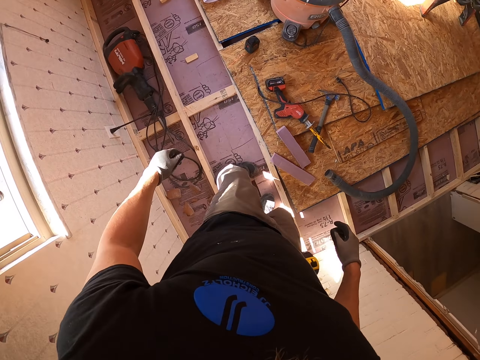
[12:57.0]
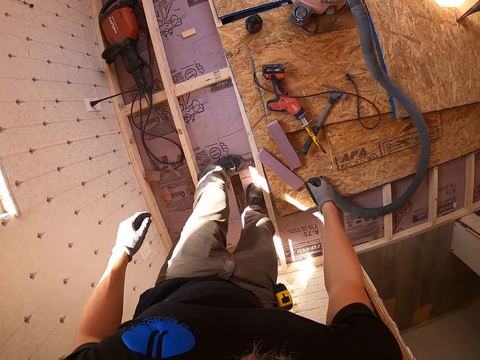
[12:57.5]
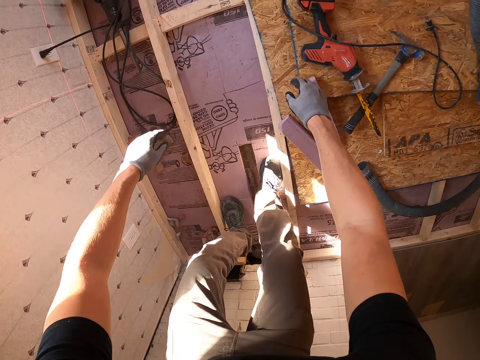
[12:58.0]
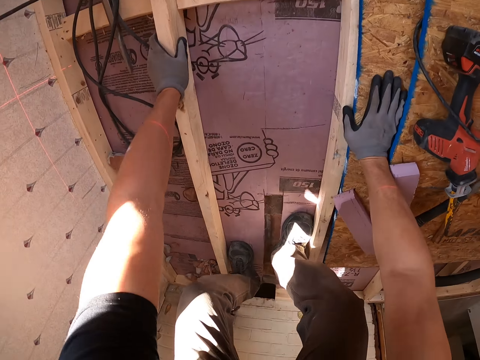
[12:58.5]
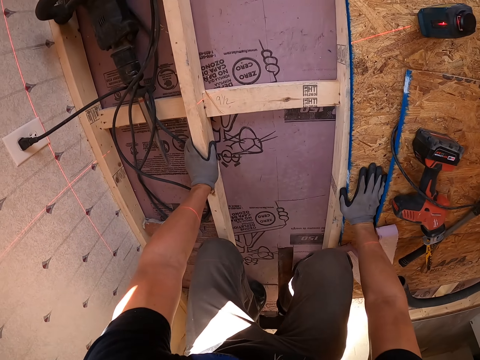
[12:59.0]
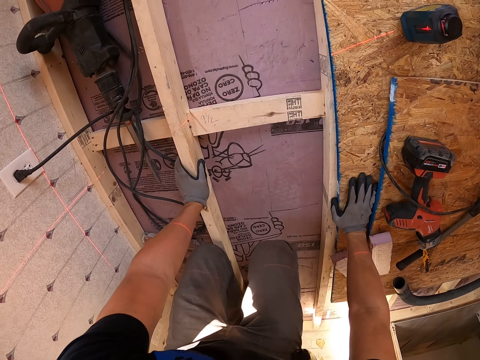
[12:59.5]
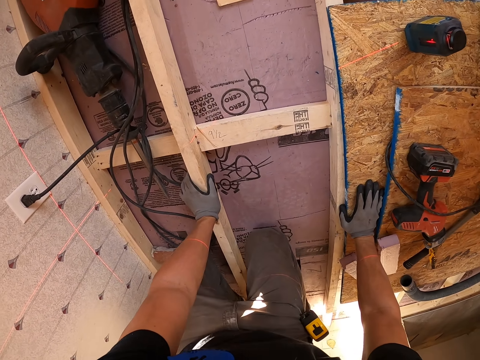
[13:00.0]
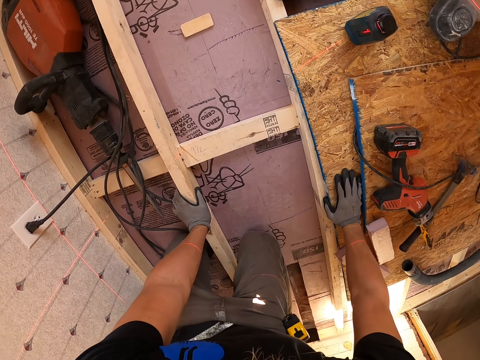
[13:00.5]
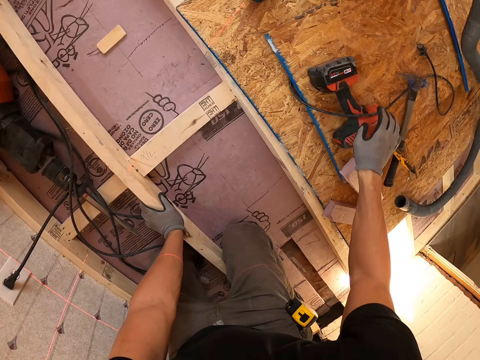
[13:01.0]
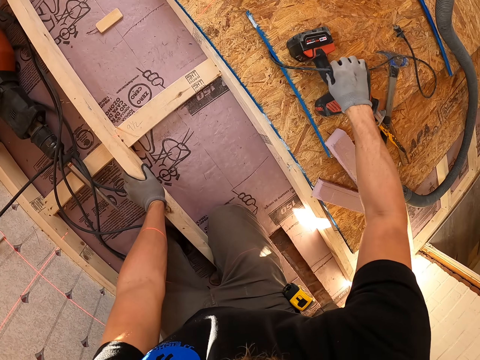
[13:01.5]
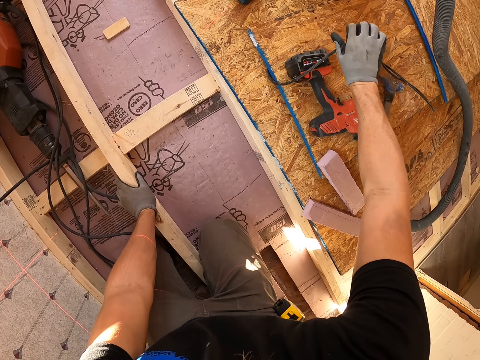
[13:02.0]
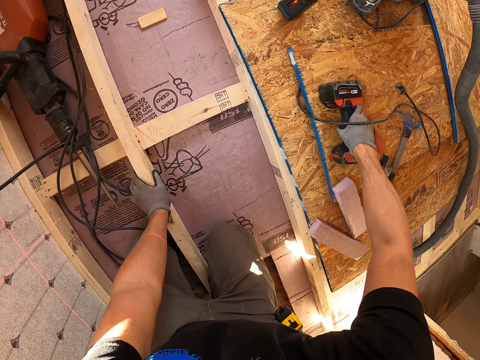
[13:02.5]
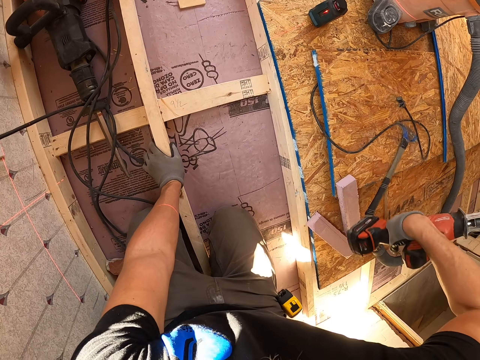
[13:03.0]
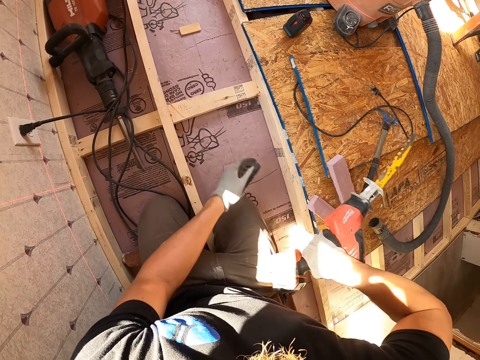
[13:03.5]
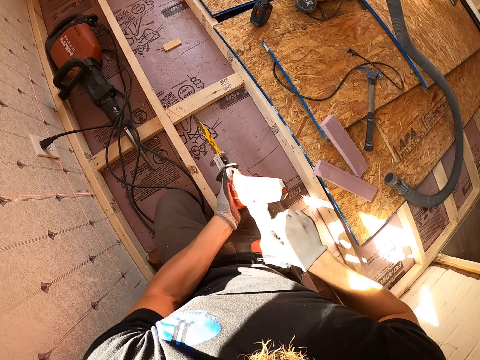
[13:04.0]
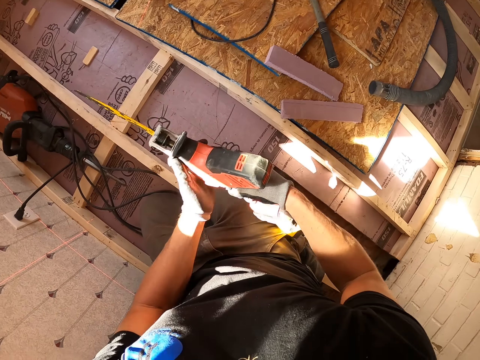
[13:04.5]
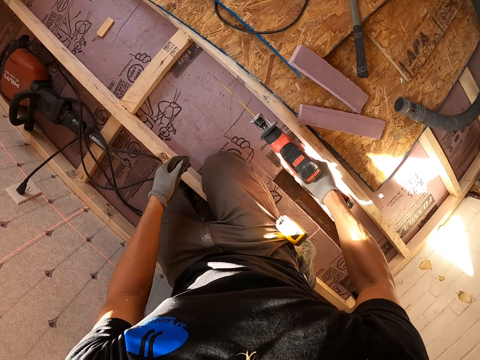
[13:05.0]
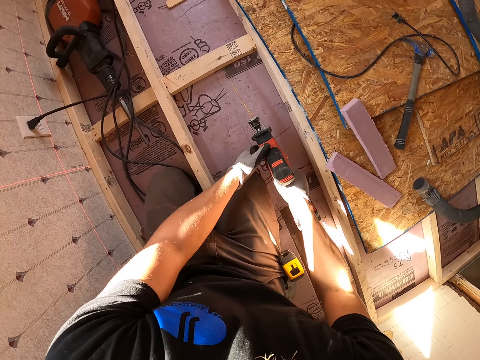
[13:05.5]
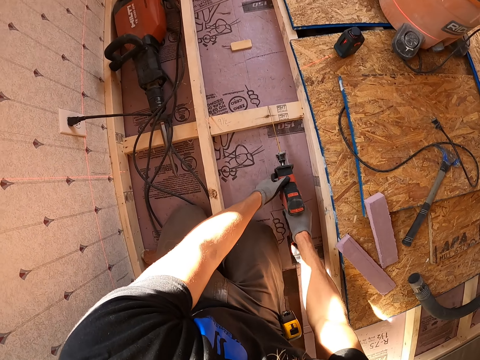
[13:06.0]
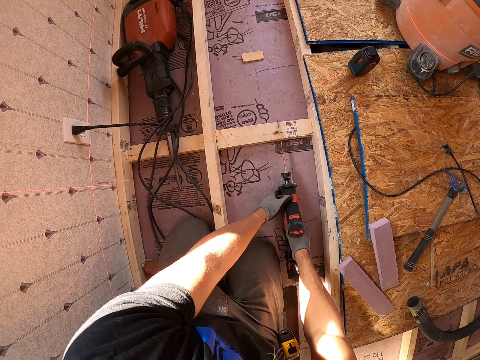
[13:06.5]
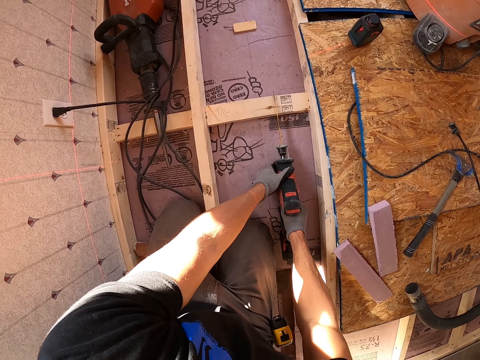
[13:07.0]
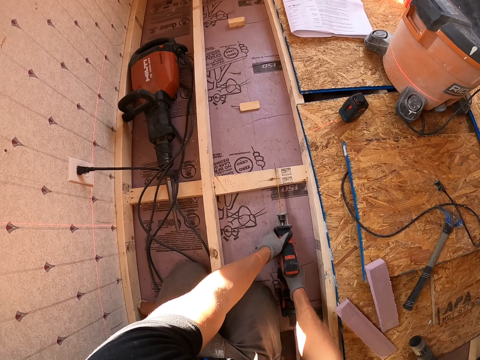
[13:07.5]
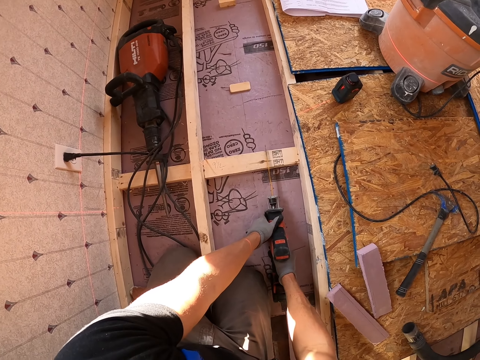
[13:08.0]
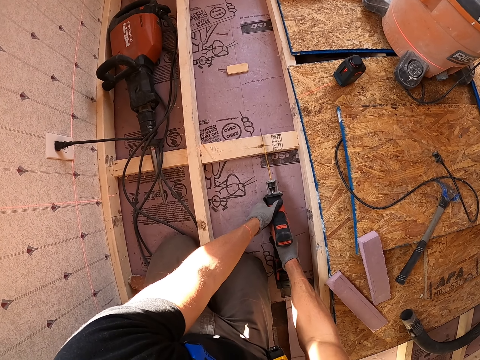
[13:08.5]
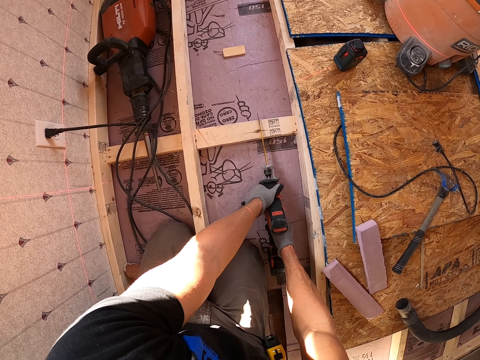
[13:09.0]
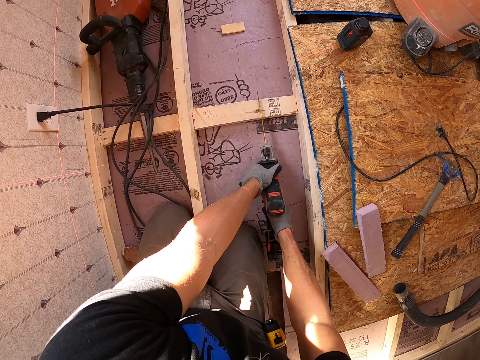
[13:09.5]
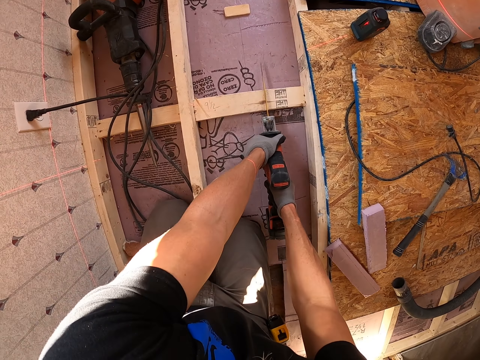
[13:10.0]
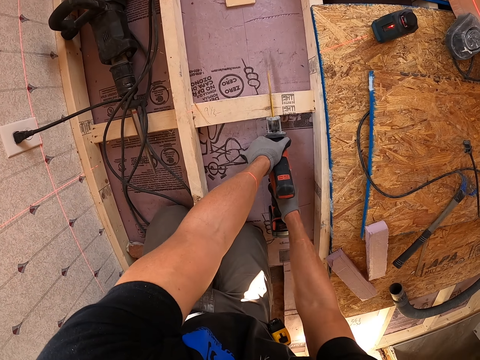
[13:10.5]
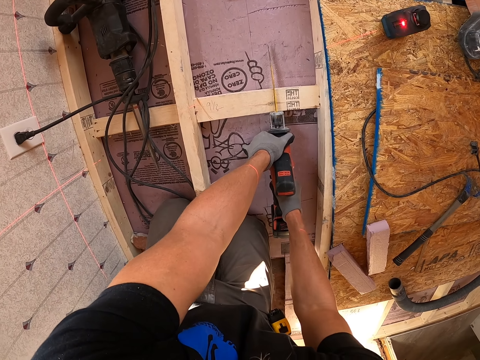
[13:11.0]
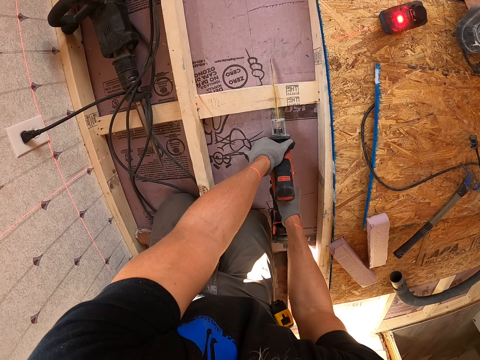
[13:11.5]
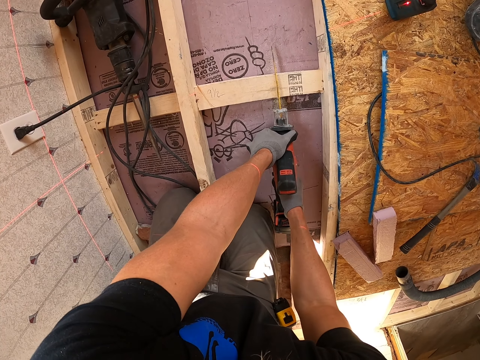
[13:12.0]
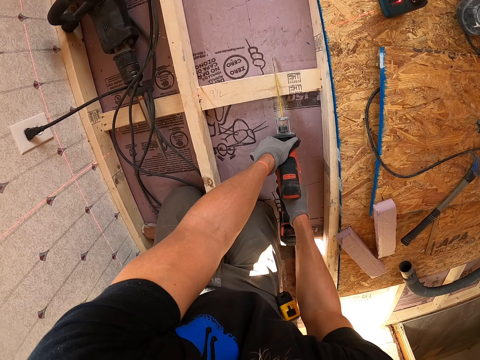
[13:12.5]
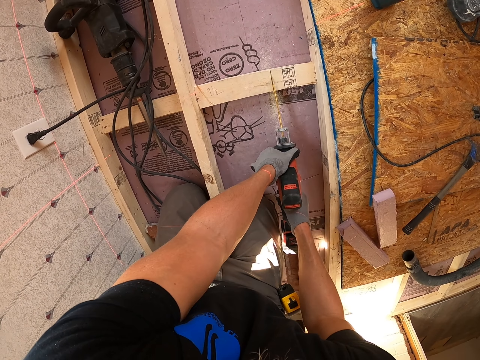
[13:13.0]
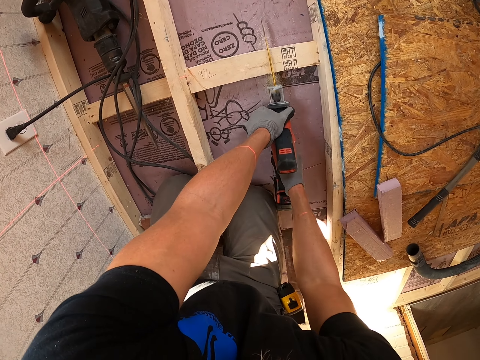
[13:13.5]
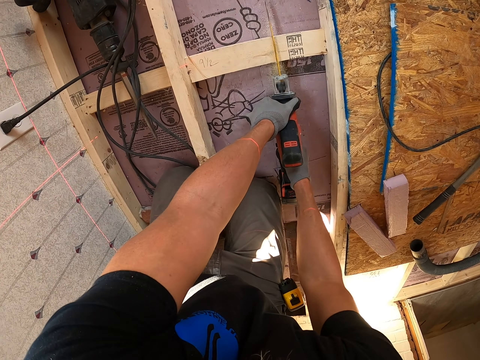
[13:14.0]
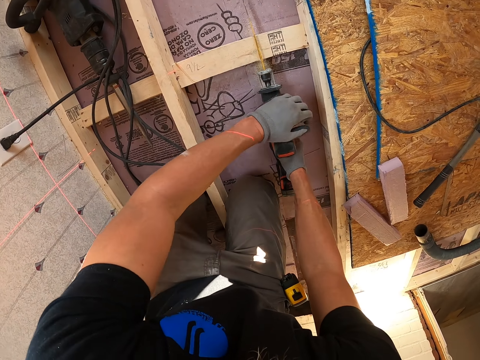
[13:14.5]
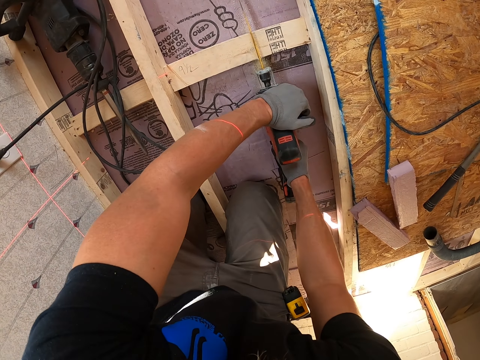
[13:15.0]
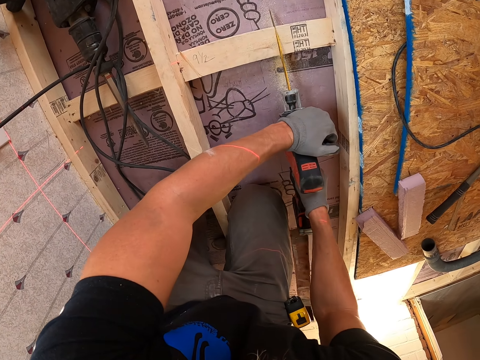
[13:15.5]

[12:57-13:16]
The camera wearer looks around the house. They bend on the ground. They pick up the drilling machine. They cut the piece of wood. They cut the wood.

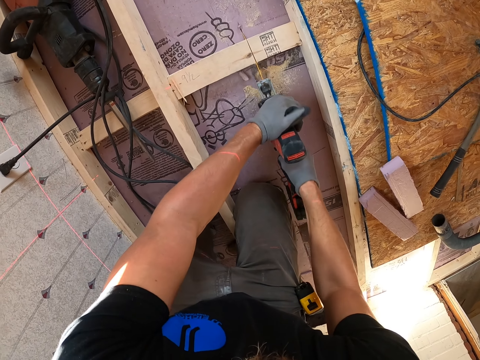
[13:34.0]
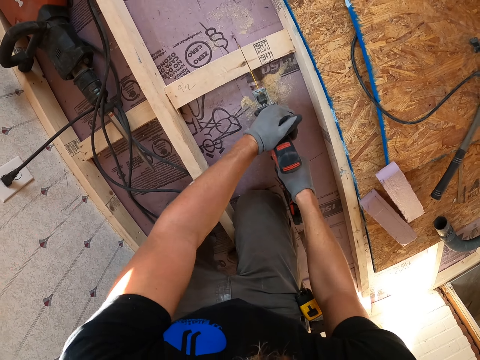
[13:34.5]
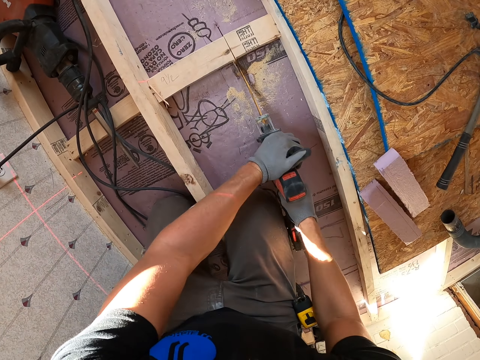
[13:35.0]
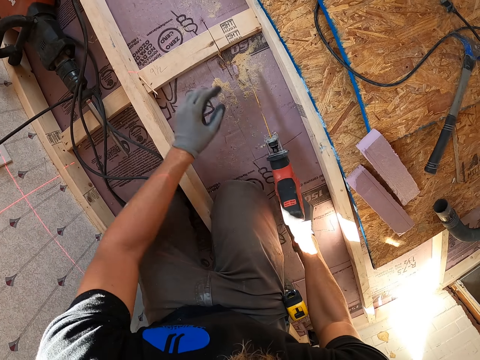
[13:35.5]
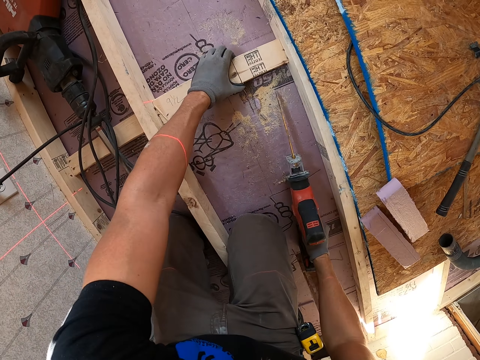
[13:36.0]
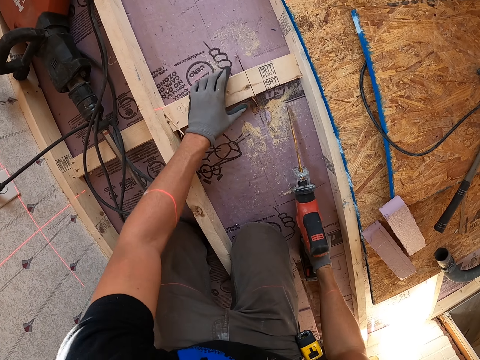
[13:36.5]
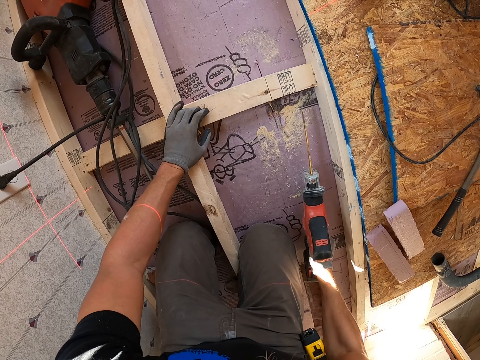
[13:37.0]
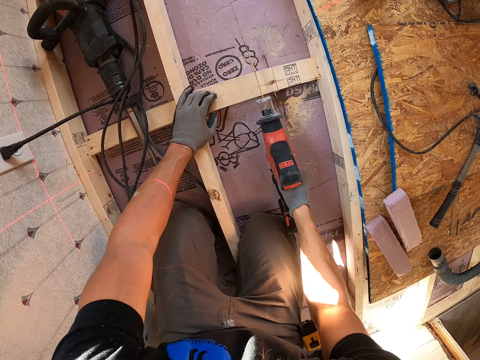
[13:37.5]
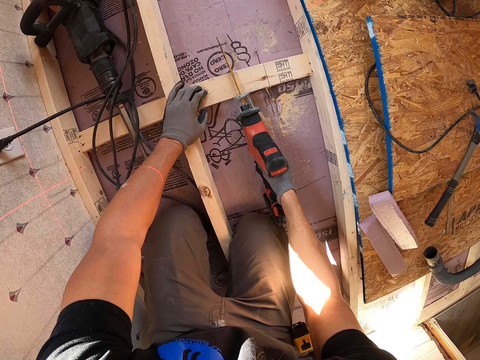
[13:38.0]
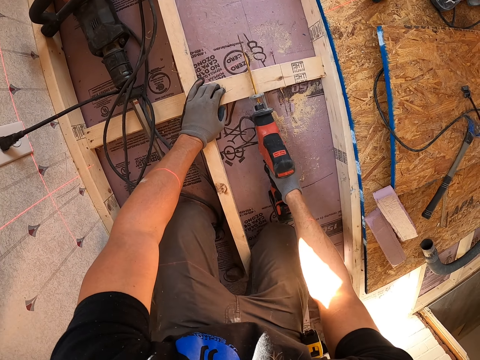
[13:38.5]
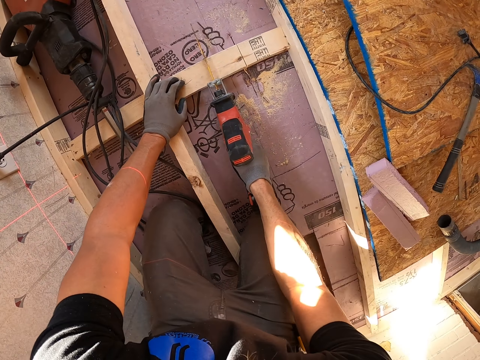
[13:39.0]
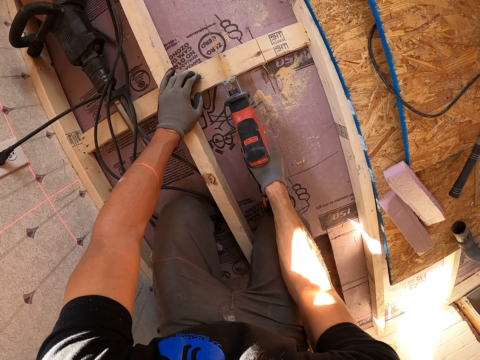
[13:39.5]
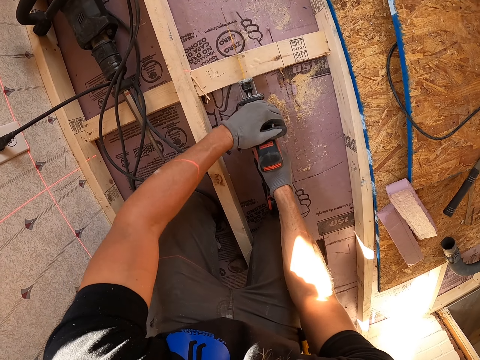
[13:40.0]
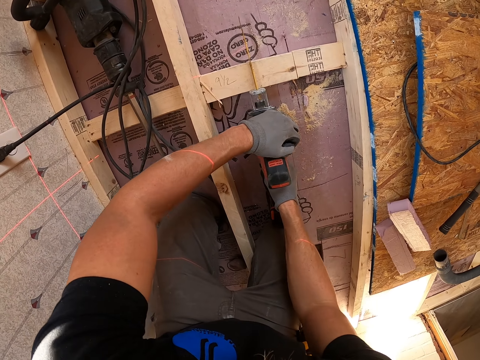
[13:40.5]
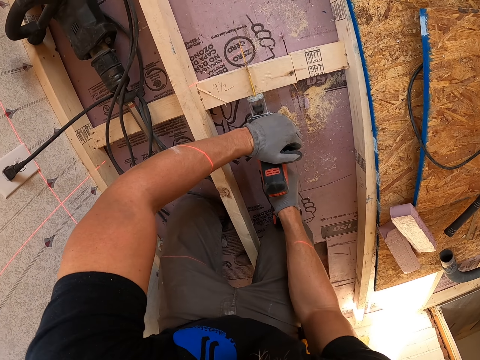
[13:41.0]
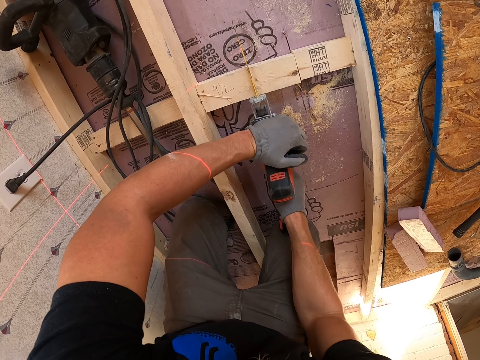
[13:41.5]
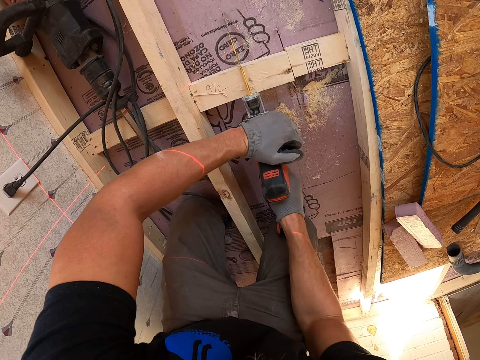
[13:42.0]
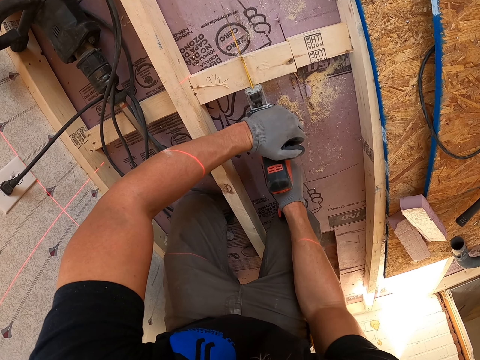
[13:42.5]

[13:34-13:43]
The camera wearer touches the piece of wood. They cut the piece of wood.
